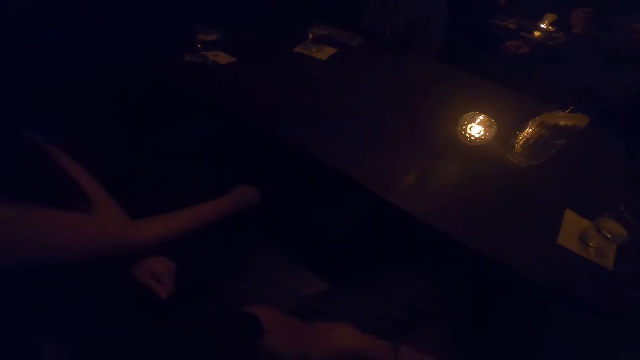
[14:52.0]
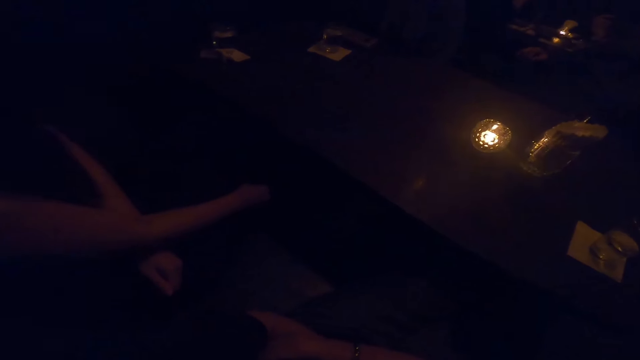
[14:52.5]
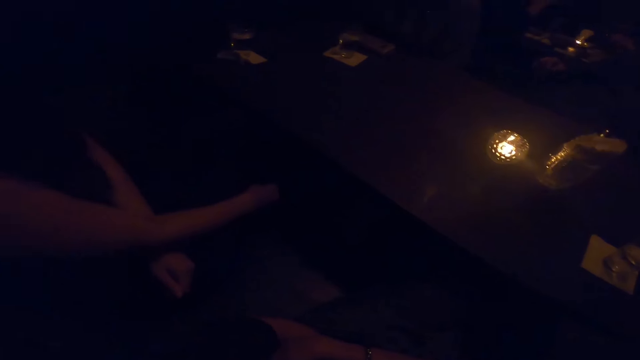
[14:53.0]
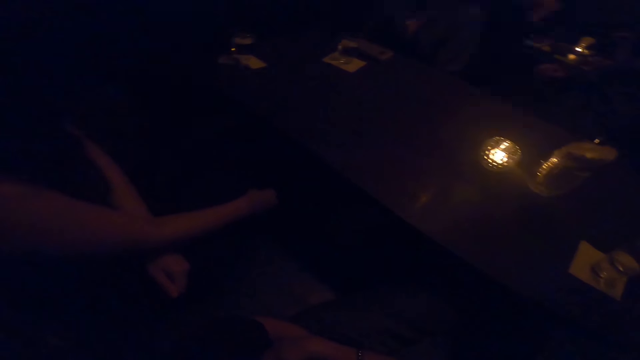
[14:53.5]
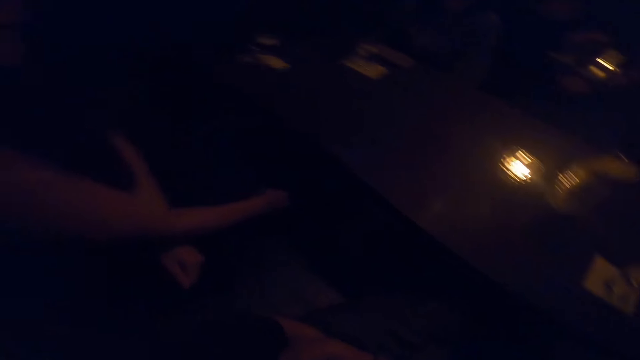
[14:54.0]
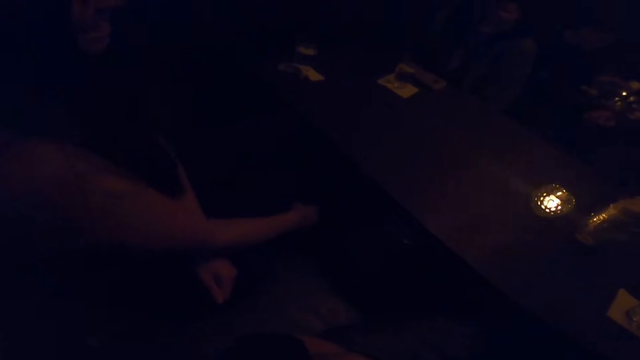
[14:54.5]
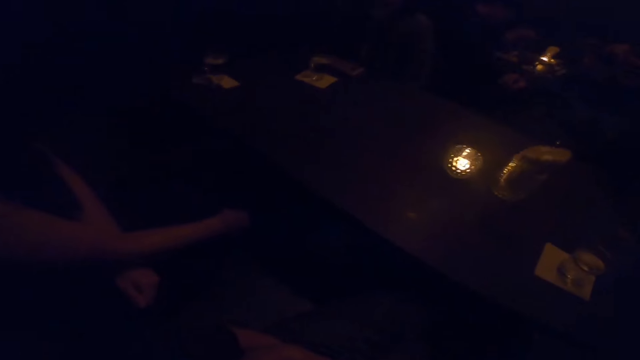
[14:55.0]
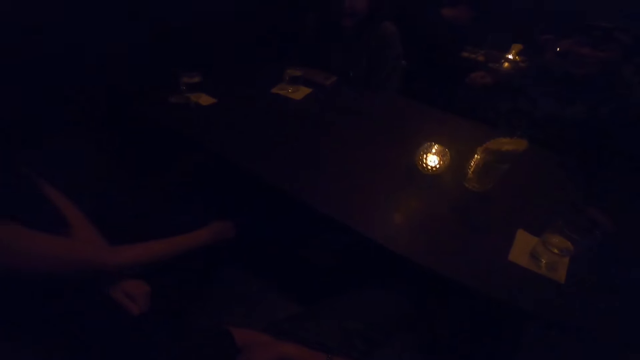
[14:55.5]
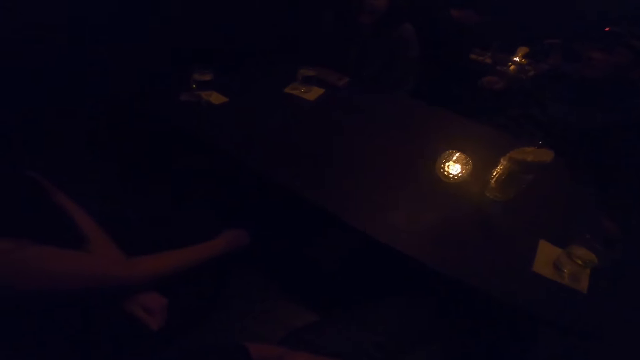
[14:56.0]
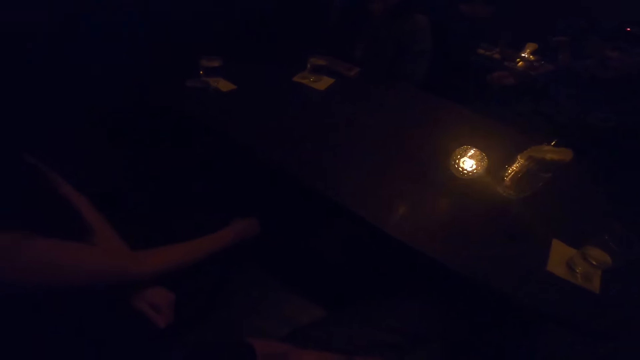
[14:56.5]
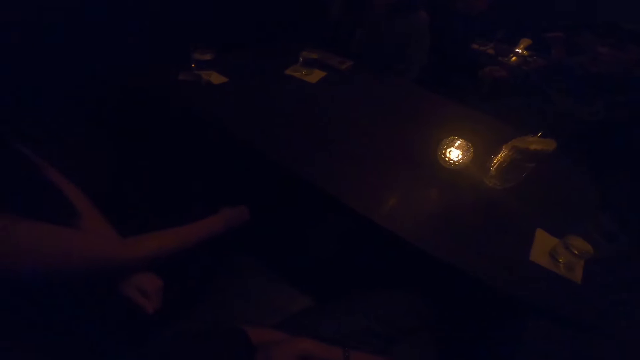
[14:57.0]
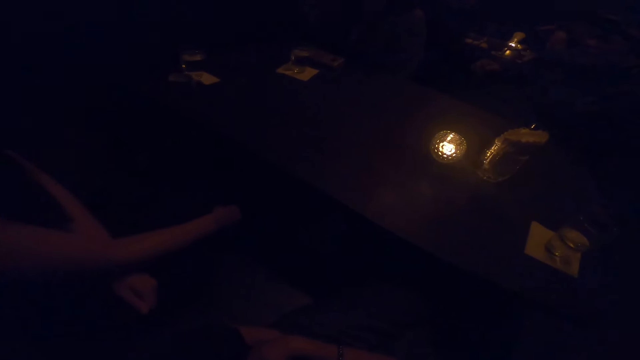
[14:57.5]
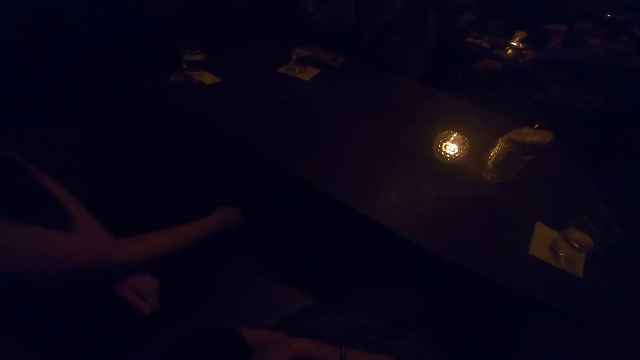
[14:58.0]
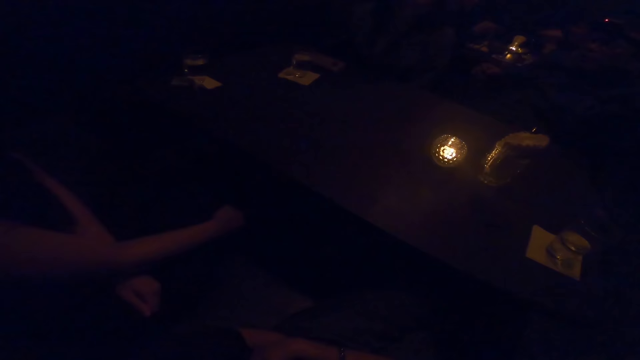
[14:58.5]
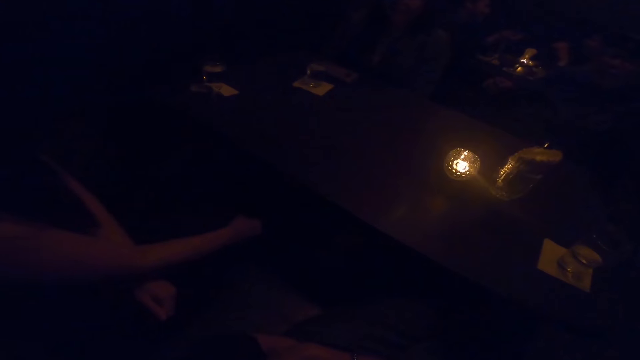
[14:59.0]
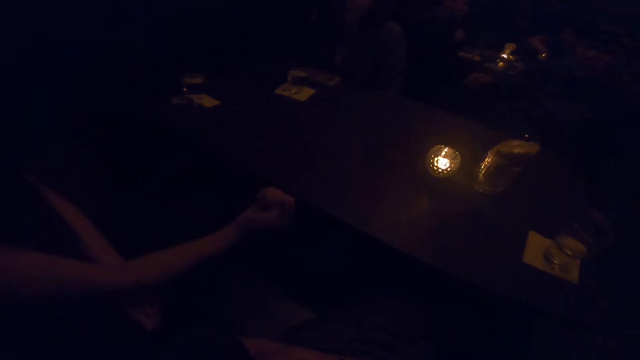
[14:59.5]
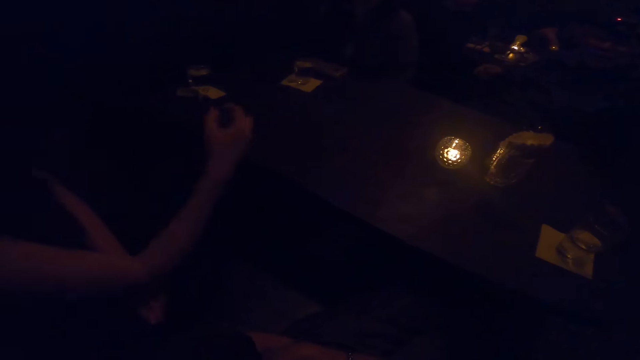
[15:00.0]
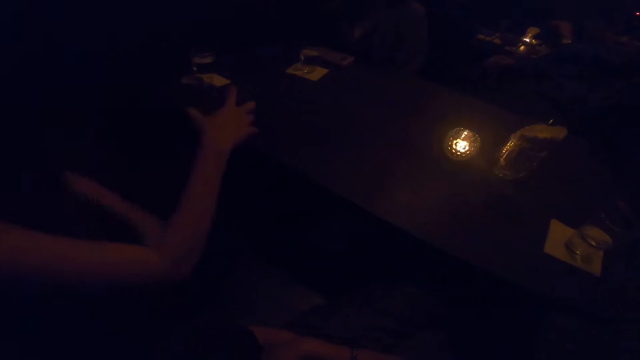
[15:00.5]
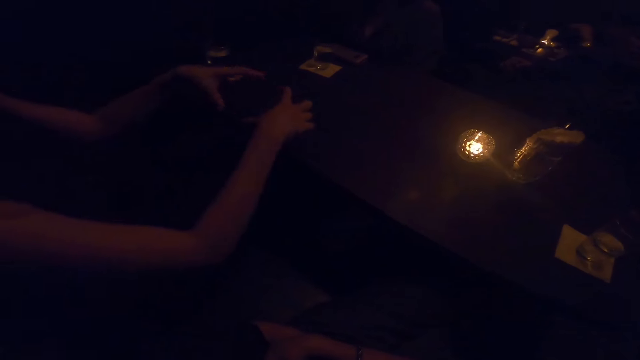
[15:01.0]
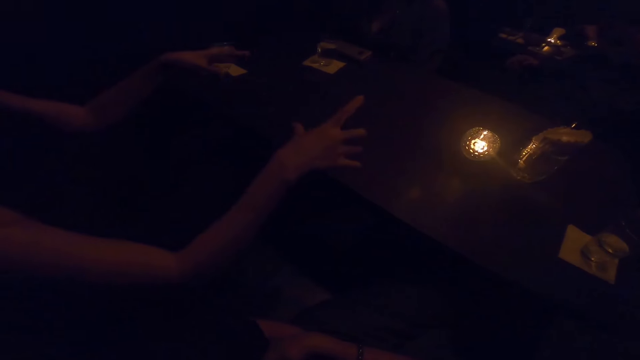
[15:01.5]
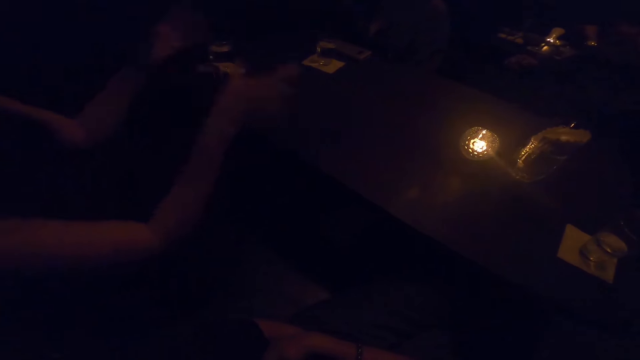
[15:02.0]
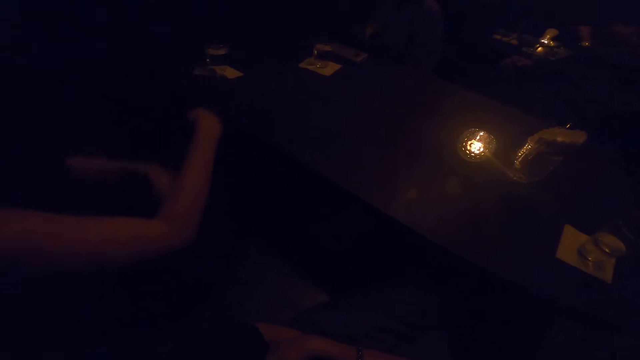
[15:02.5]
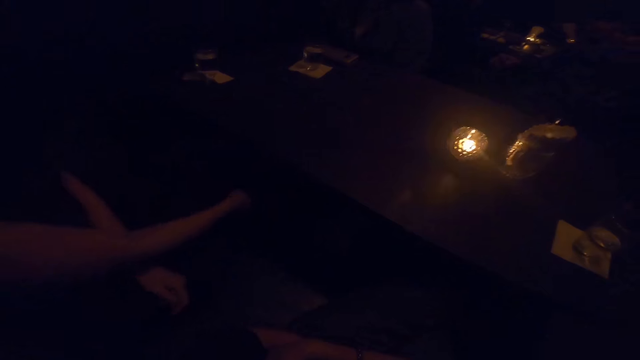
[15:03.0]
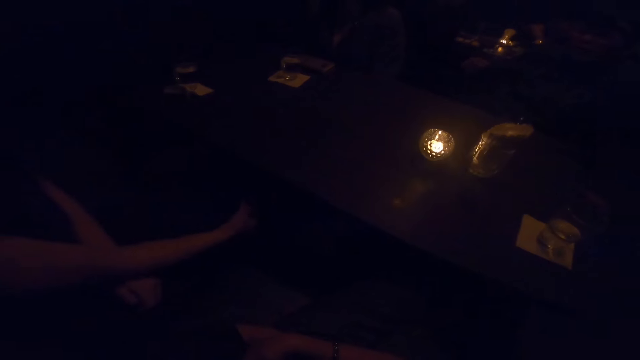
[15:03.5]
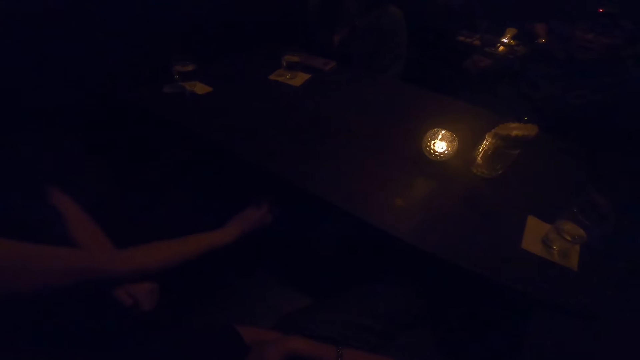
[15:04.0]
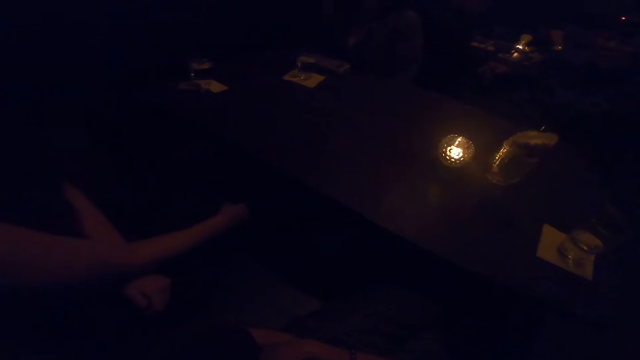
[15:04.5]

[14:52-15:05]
A woman moves her hands. The woman raises her hands.

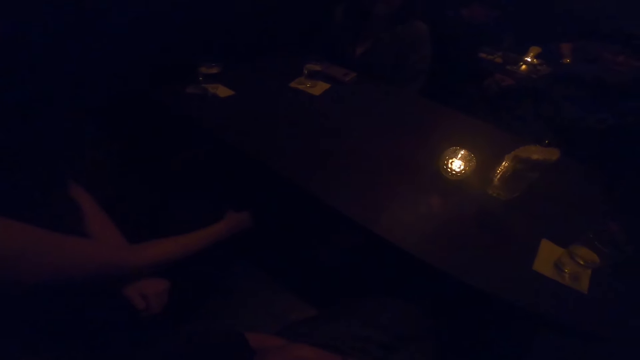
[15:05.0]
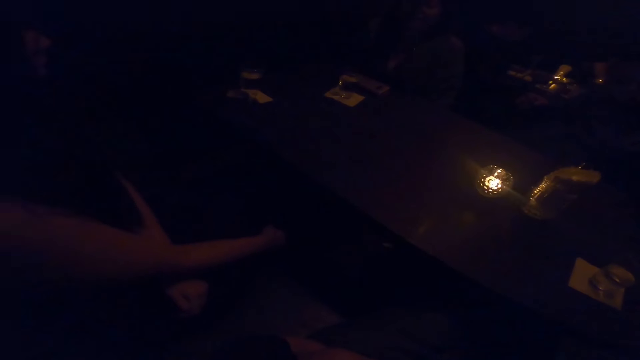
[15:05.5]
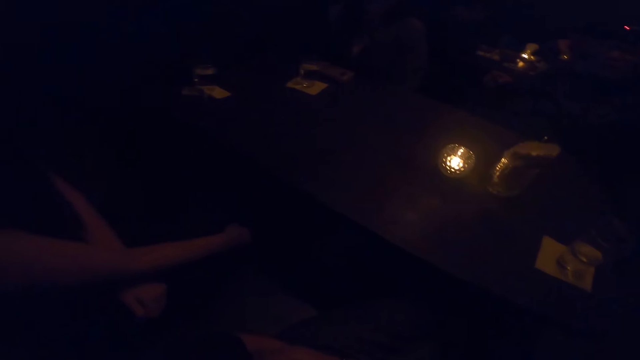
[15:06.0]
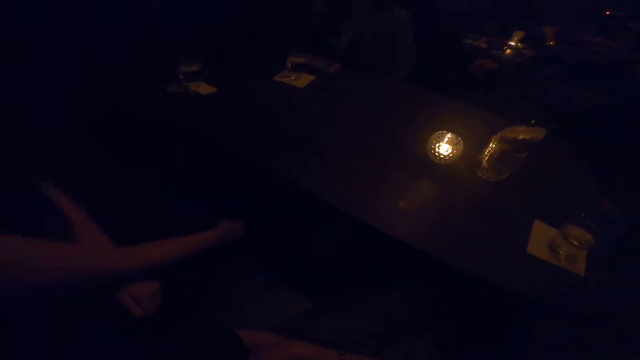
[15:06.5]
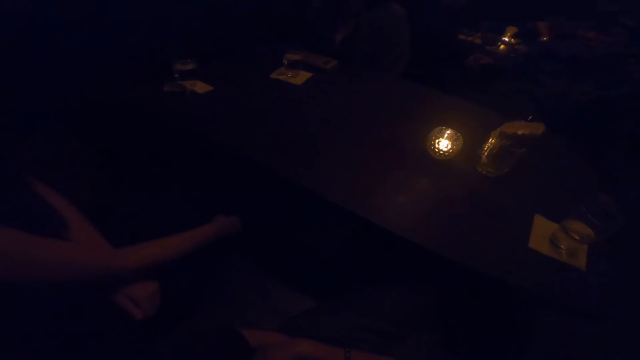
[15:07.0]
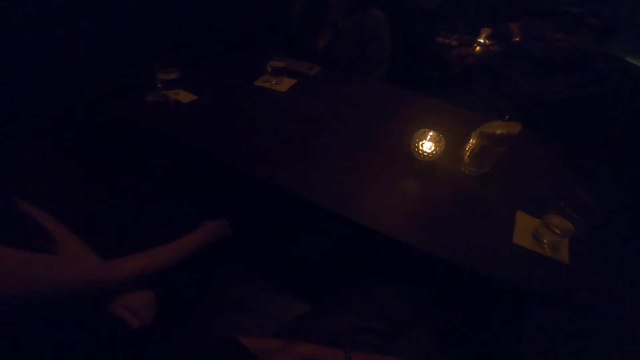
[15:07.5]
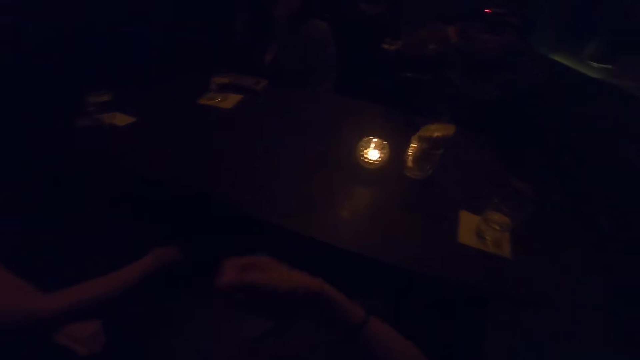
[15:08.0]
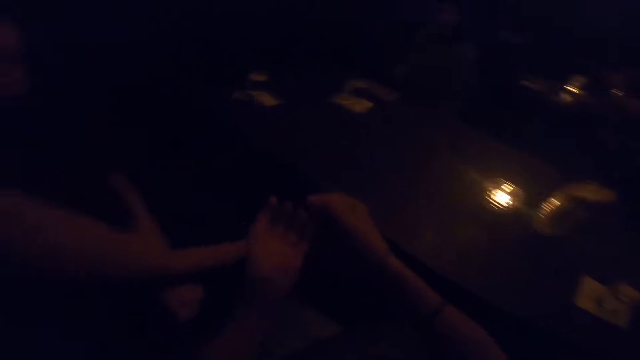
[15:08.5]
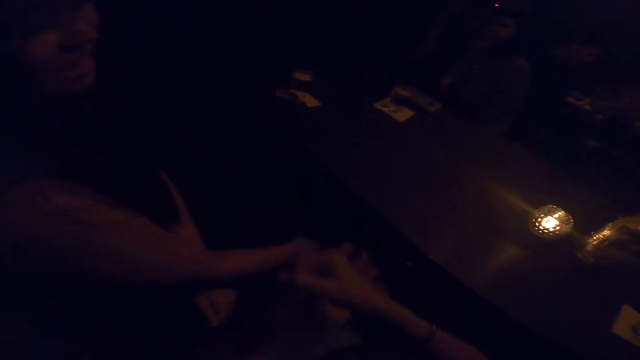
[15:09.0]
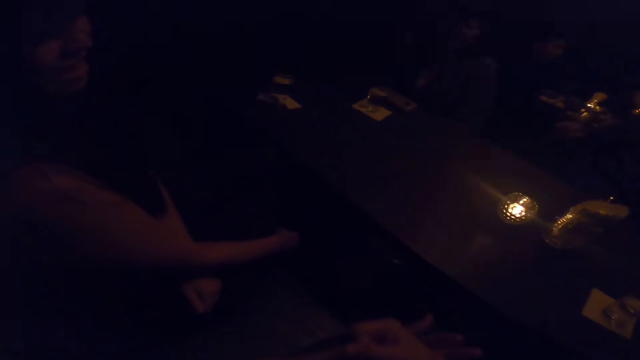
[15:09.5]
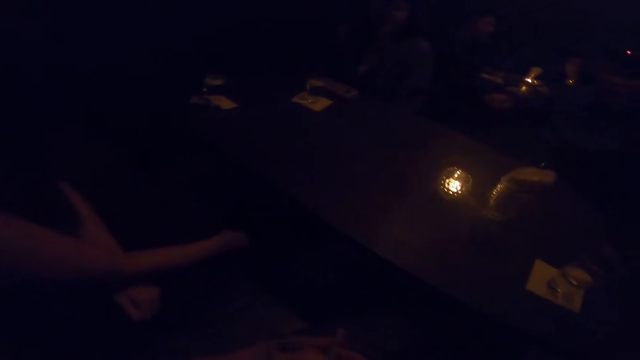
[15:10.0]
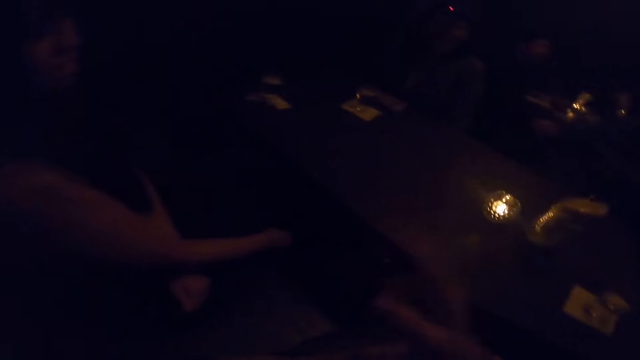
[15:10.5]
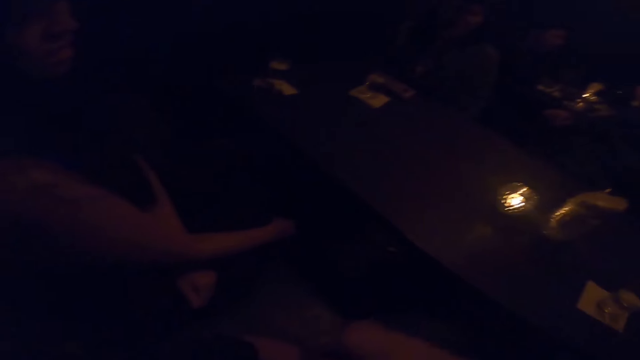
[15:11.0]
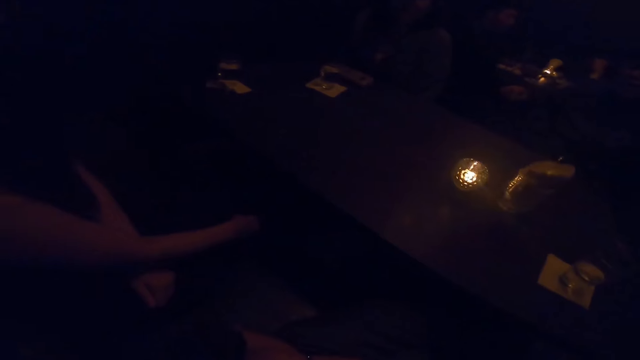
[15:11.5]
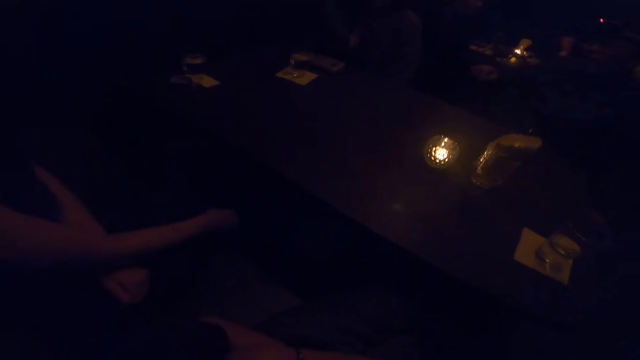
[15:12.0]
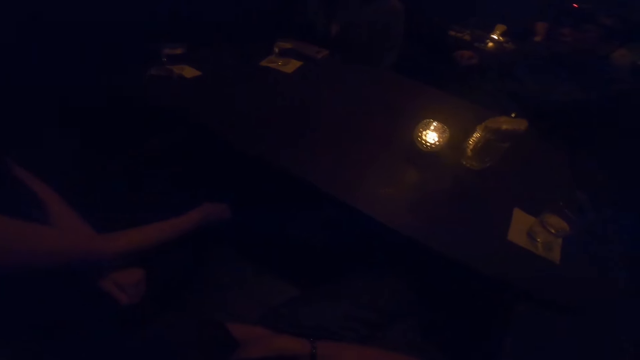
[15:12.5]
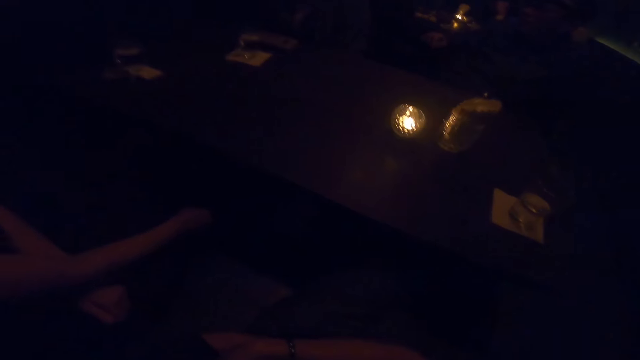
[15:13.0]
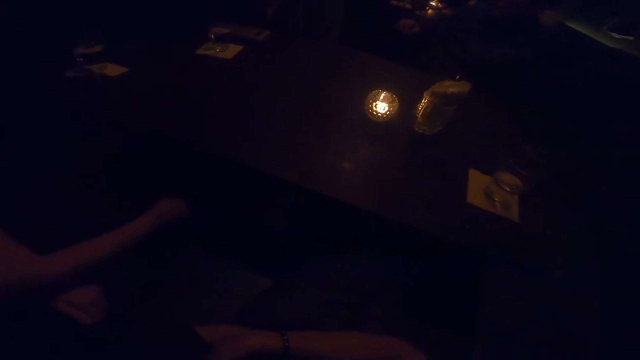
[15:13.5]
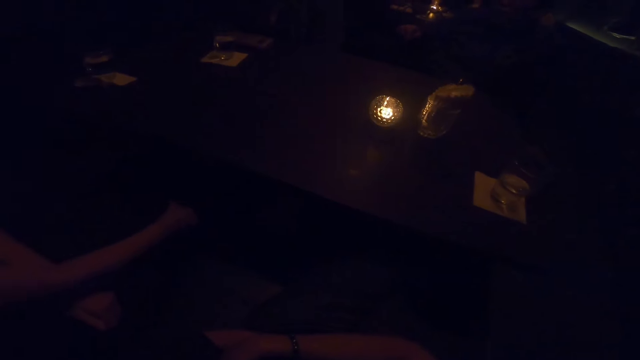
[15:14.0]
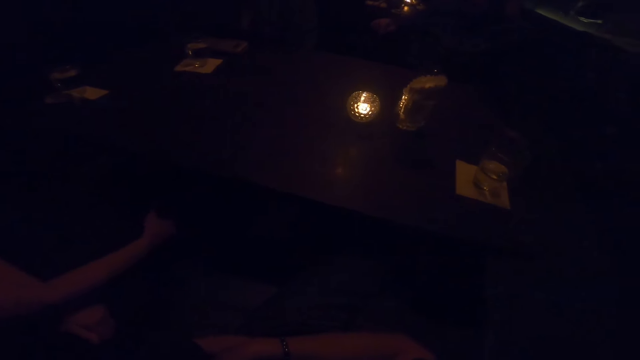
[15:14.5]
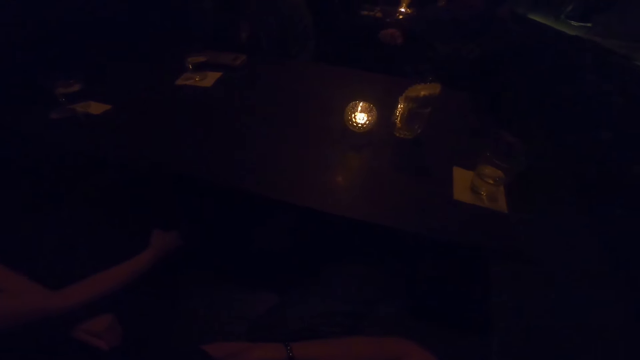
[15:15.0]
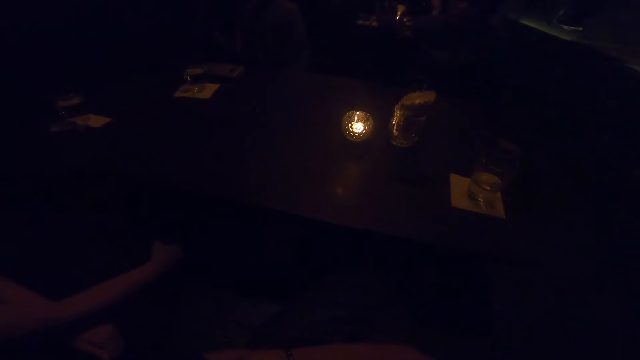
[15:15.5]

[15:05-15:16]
The camera wearer looks around.
